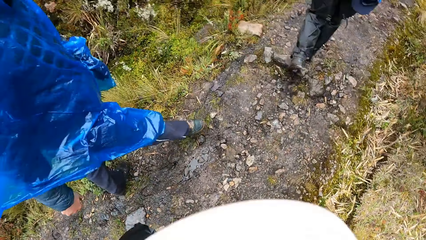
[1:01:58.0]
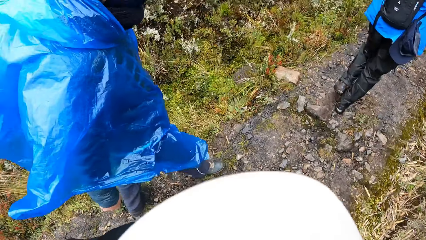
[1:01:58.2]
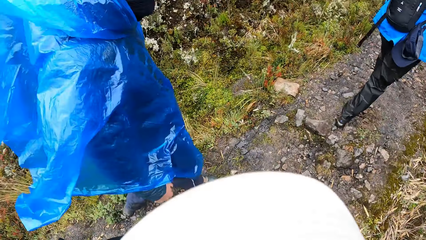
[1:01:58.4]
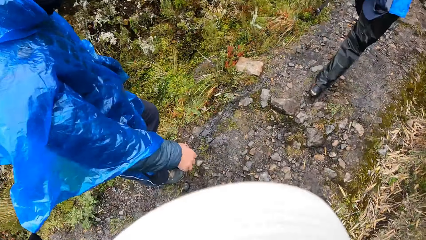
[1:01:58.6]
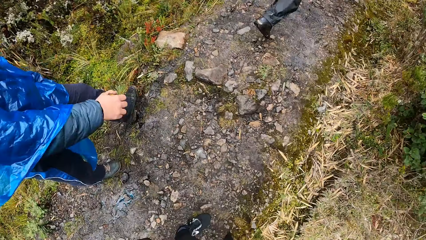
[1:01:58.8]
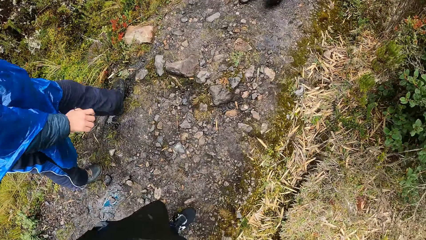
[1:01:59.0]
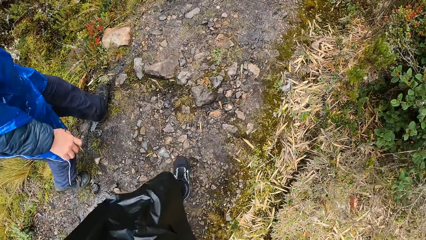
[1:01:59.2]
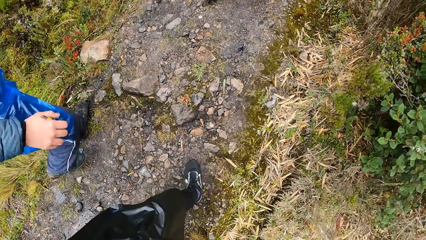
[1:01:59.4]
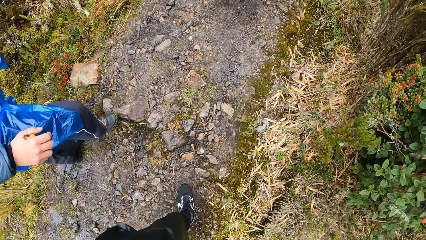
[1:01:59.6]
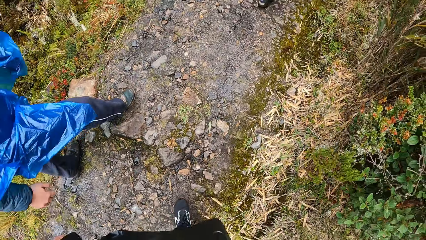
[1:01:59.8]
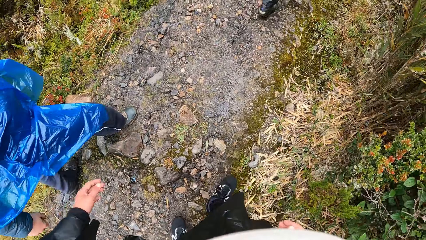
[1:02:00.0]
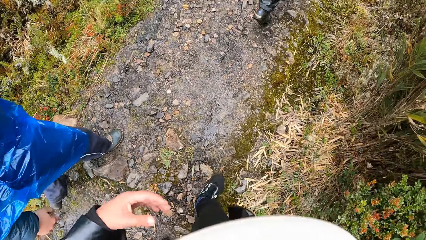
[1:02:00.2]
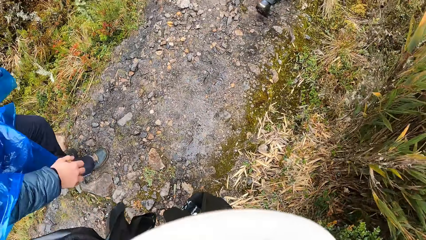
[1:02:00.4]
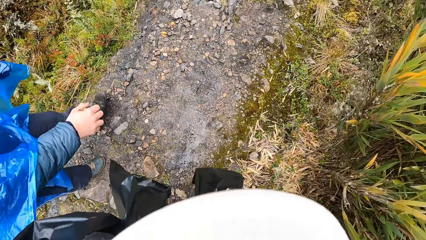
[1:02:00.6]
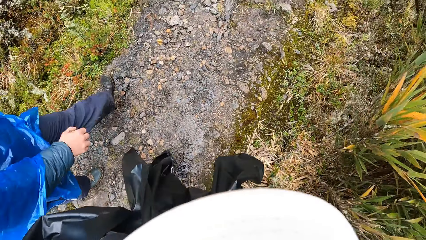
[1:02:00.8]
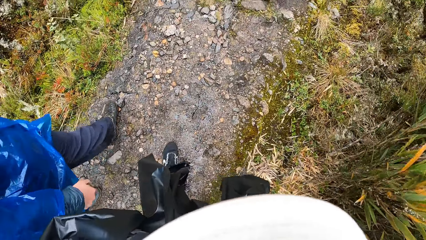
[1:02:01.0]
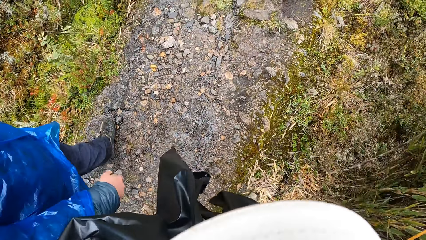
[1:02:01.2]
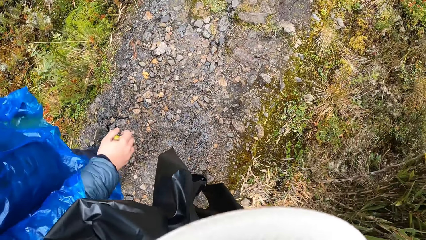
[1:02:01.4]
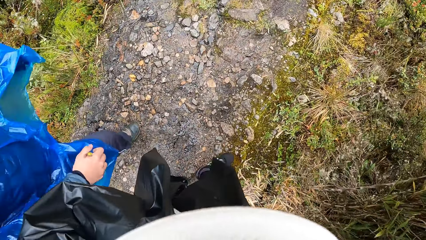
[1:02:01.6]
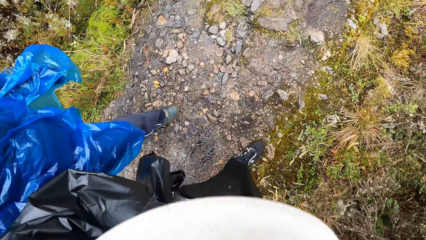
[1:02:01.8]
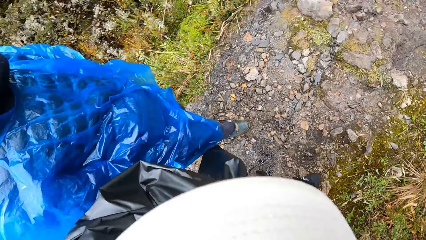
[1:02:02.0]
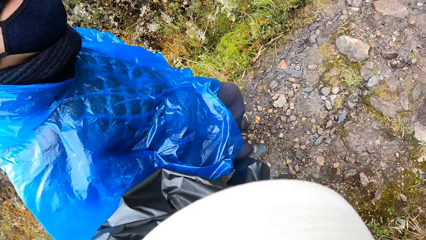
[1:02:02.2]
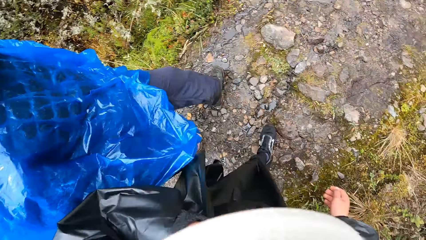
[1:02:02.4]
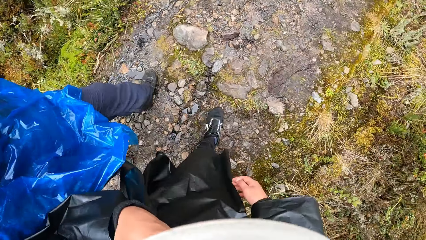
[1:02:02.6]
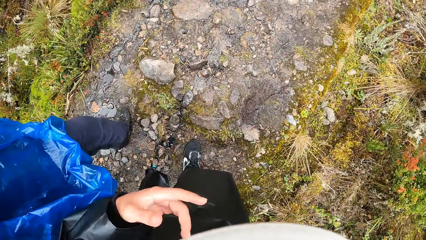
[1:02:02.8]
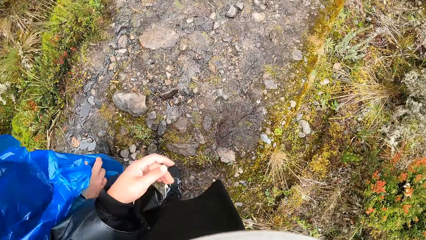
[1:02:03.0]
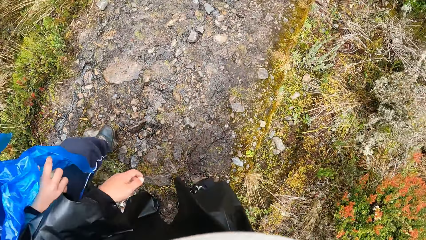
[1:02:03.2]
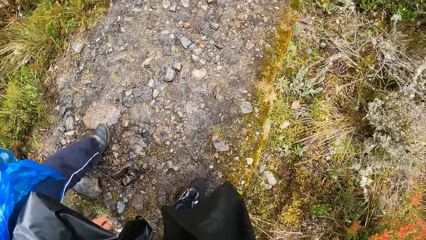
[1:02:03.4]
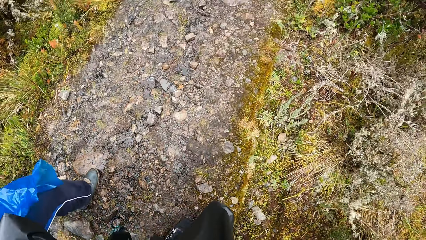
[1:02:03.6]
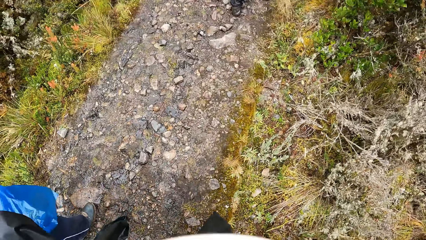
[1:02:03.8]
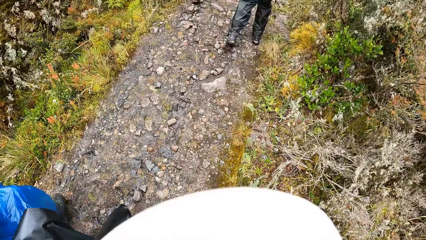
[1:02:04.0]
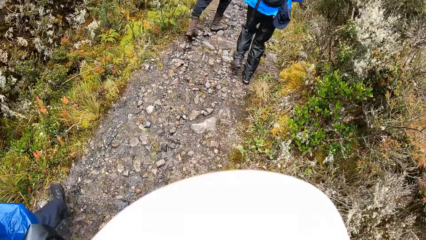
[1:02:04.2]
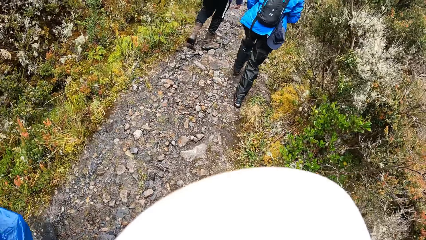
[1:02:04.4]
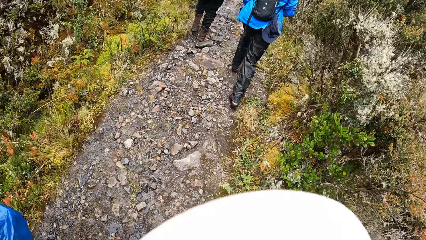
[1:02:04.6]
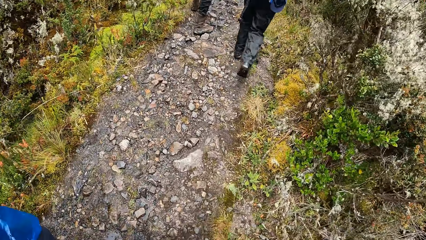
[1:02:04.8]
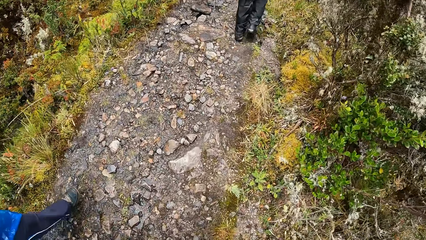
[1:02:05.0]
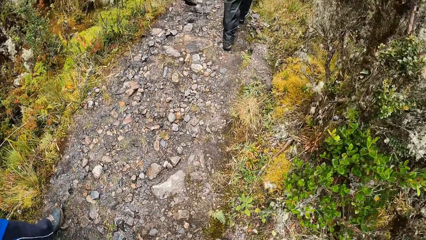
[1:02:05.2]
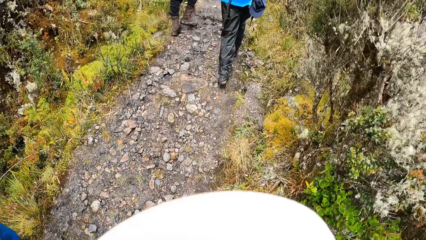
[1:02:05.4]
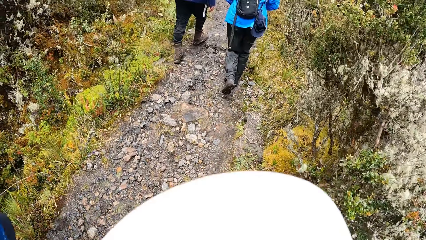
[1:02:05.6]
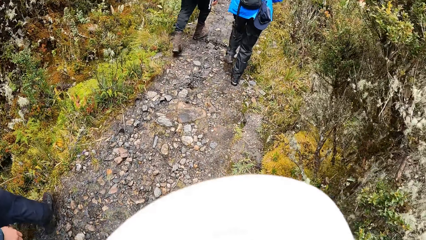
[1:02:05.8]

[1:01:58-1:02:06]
The camera wearer moves the hand to the face.

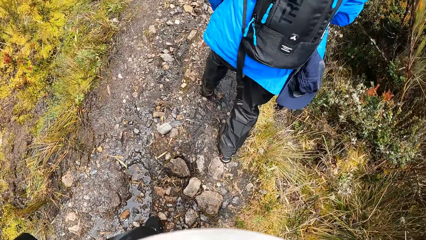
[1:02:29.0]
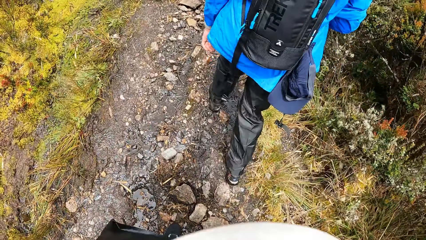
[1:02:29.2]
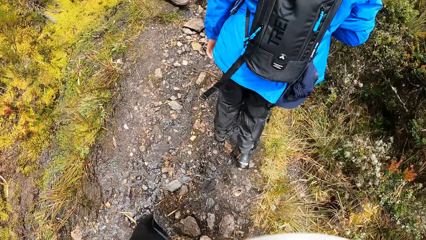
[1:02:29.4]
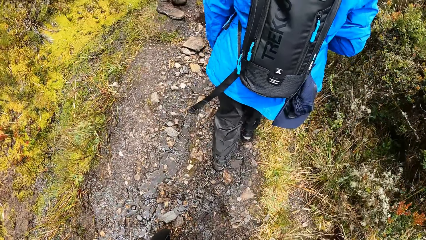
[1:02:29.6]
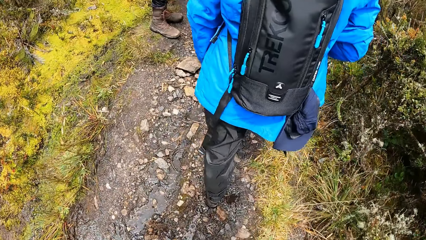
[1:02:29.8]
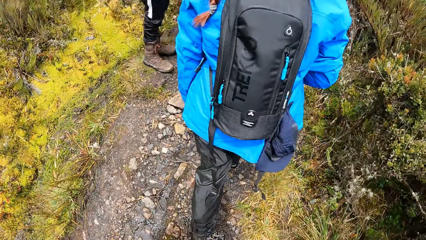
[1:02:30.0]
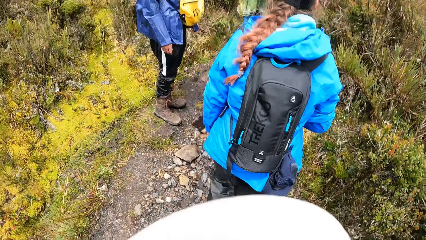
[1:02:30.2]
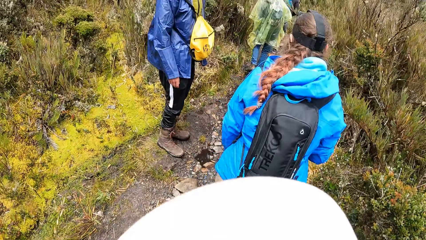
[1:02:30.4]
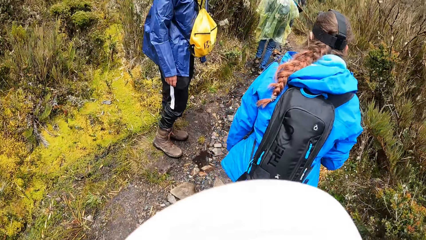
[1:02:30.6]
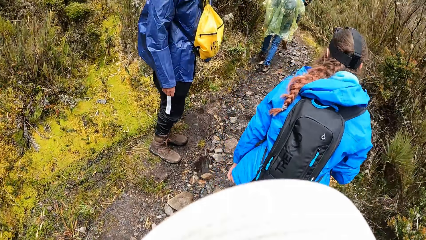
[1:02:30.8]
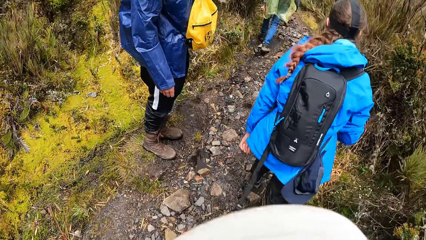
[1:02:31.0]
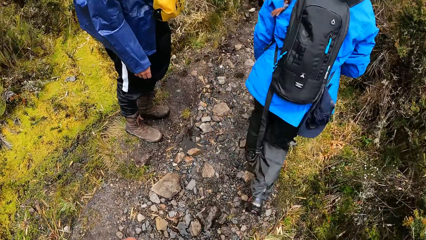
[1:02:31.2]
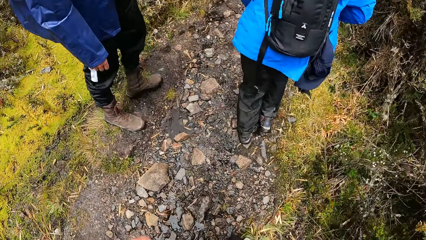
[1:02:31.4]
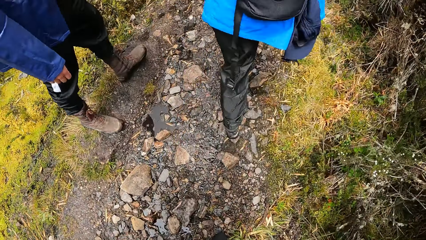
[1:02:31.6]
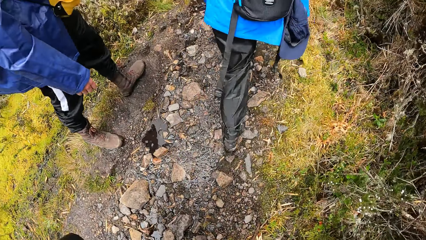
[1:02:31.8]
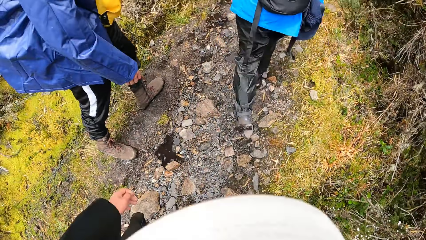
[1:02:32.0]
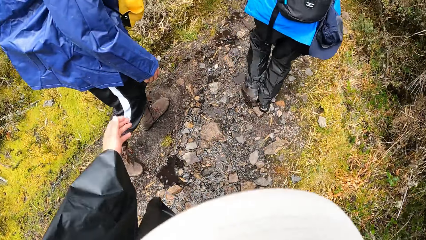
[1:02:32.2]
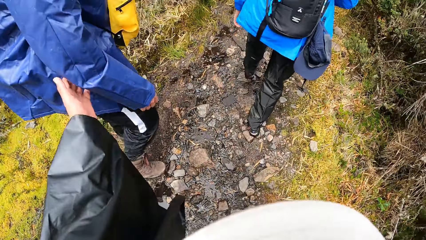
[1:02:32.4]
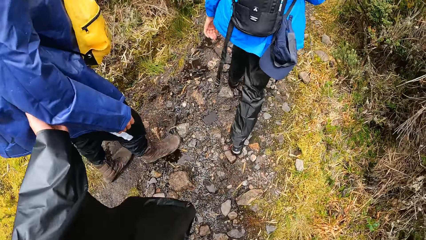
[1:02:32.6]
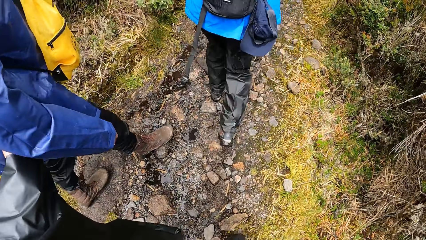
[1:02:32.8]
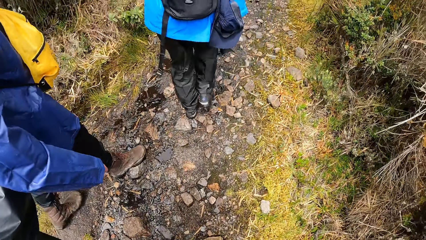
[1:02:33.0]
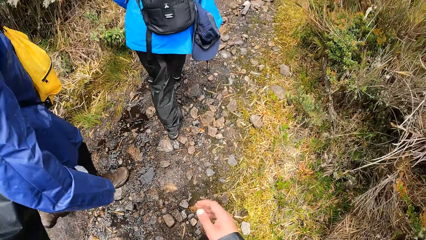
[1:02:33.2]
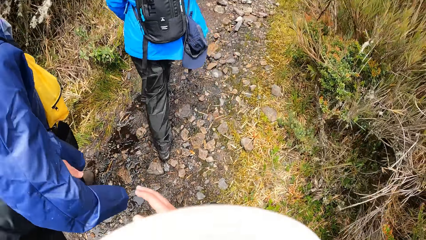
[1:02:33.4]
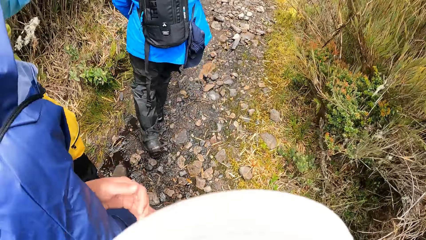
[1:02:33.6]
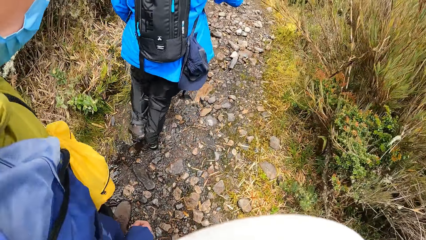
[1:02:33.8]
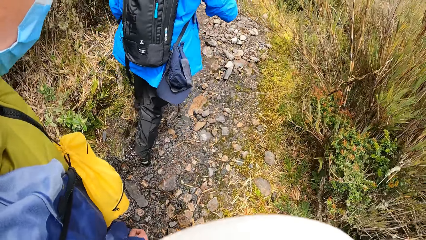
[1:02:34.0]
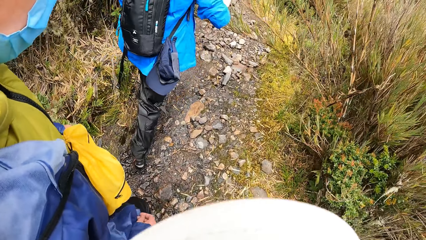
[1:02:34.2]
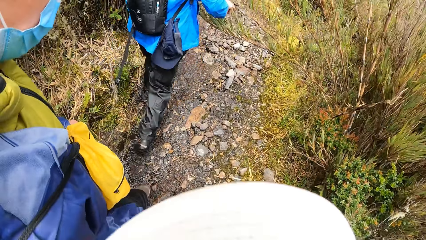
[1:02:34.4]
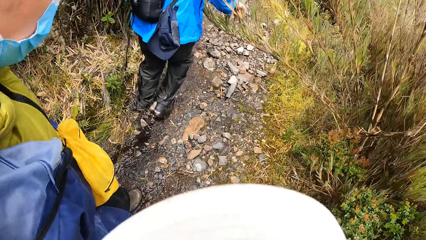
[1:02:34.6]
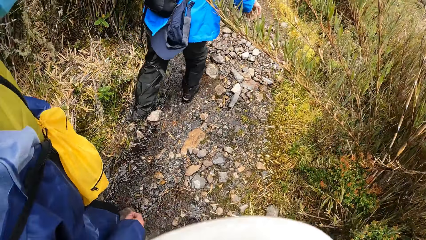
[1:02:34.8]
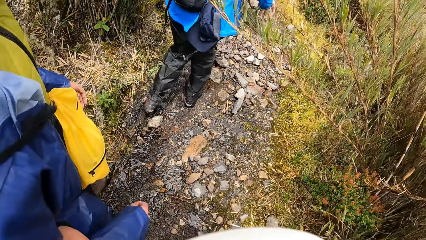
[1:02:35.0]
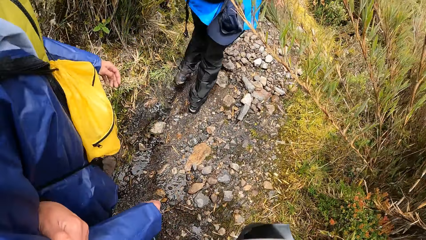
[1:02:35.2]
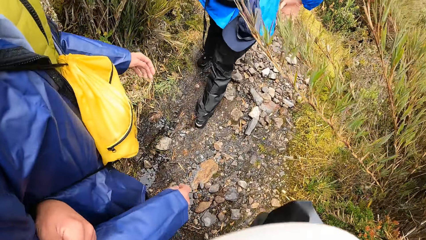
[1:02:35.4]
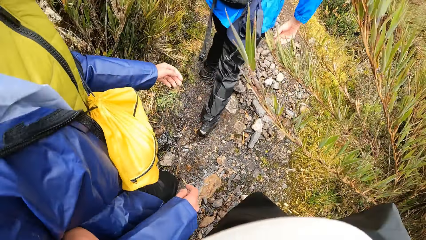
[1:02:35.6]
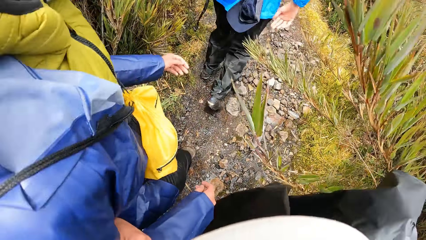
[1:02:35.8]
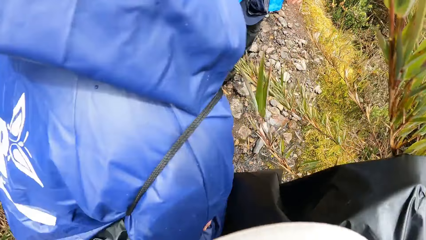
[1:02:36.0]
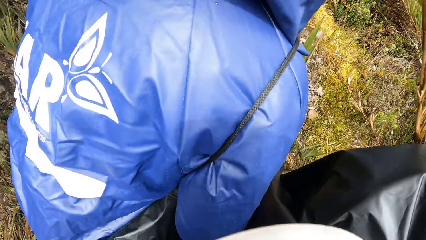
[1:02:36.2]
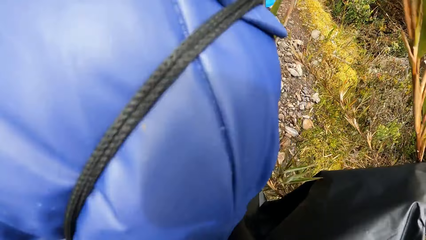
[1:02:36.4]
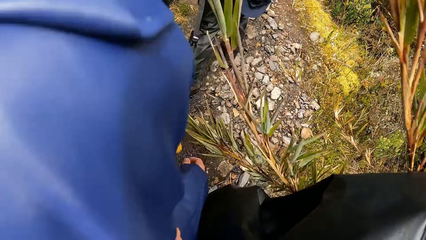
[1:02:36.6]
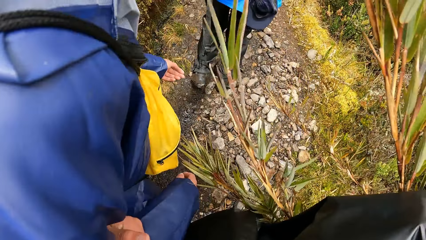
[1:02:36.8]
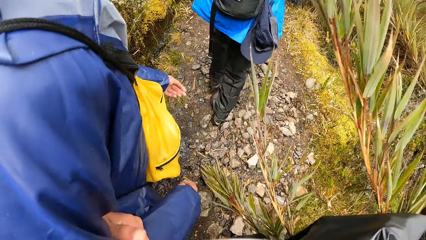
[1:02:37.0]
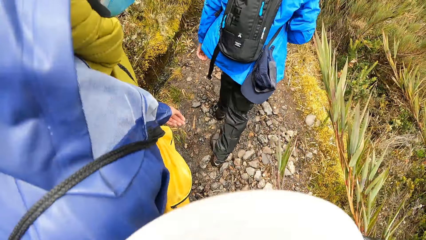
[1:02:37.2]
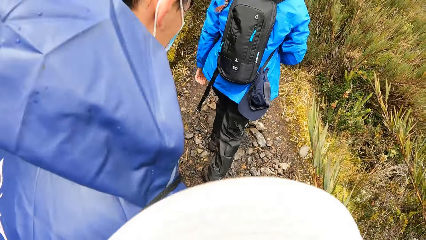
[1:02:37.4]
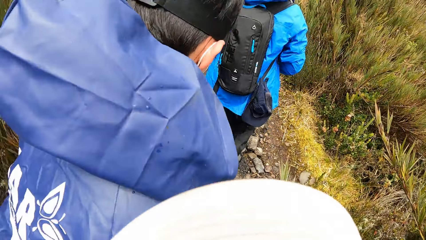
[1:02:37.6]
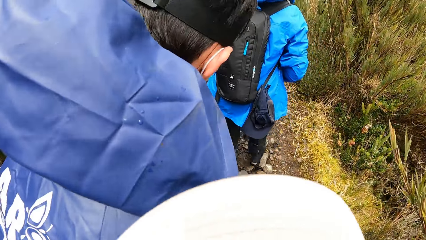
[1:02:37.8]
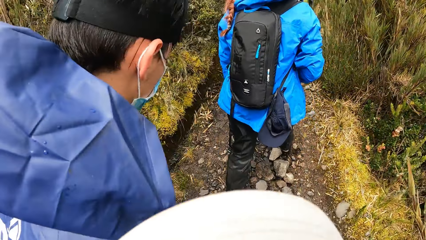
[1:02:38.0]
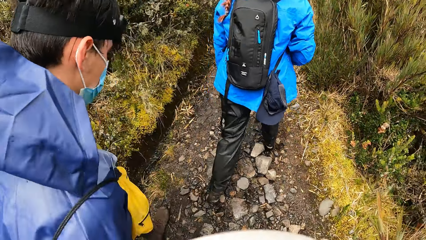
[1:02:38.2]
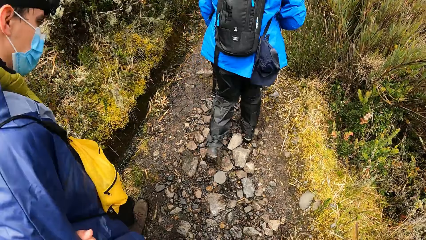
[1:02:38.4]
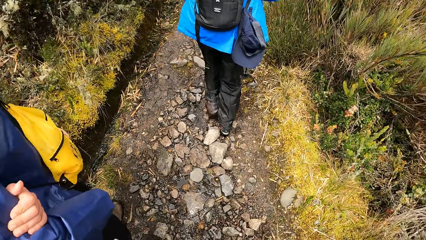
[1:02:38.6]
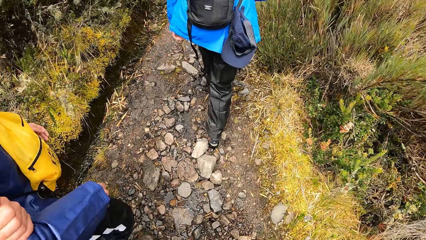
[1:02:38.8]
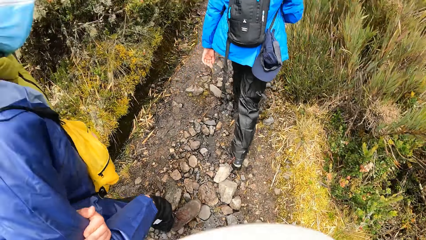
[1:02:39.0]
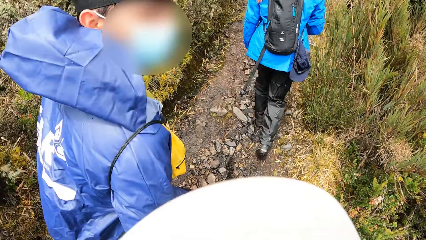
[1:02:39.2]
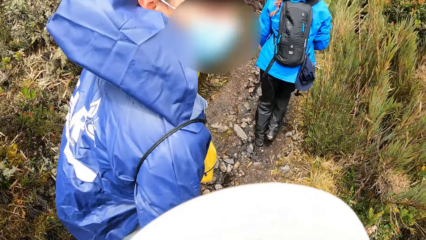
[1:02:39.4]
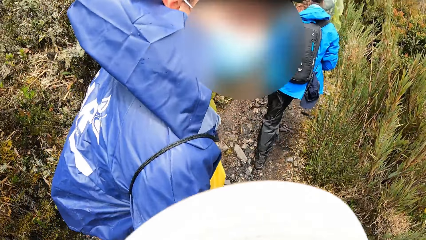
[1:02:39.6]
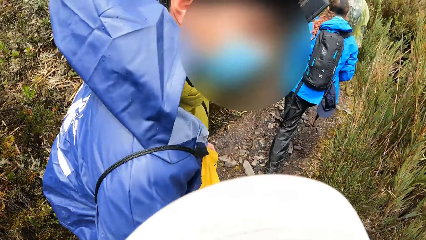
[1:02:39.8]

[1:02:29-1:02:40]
A man stops walking. The camera wearer holds the man's hands with her left hand. She walks up the mountain.
